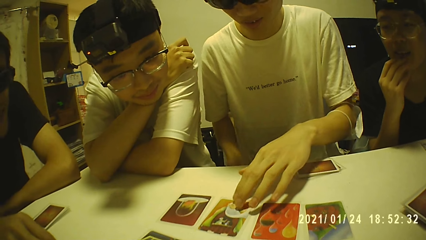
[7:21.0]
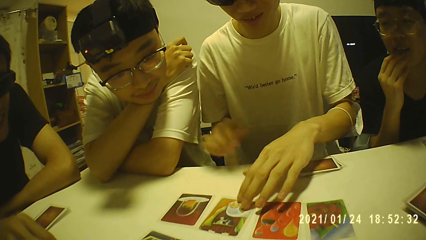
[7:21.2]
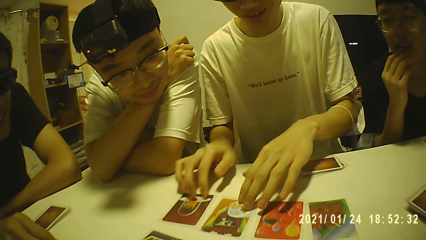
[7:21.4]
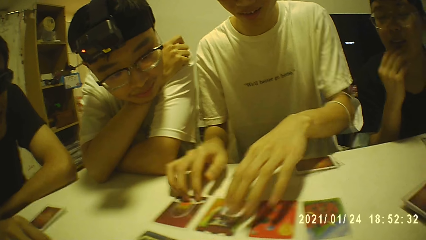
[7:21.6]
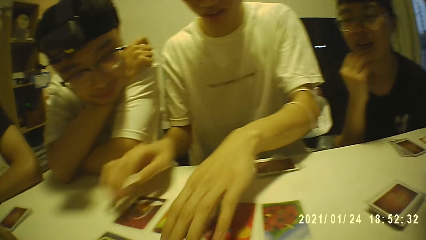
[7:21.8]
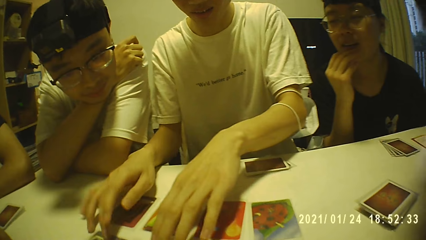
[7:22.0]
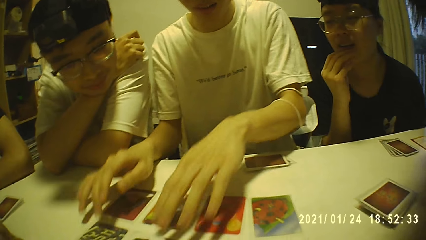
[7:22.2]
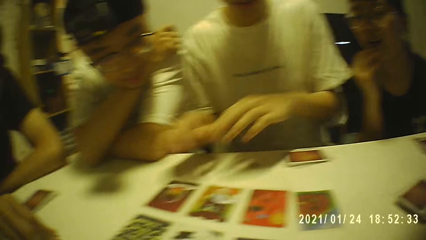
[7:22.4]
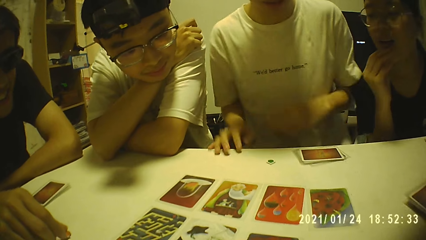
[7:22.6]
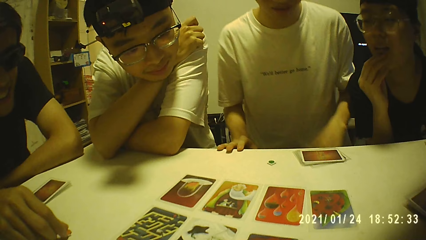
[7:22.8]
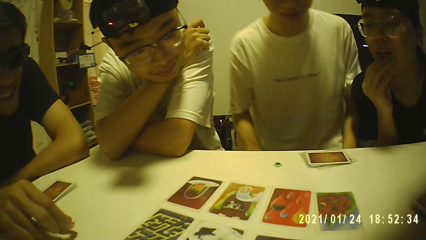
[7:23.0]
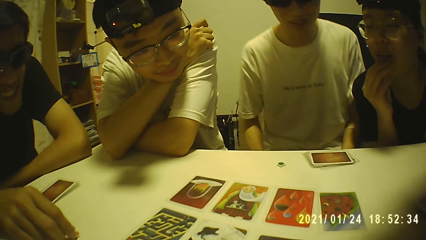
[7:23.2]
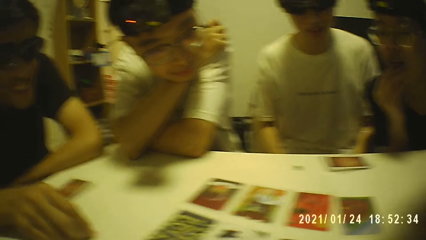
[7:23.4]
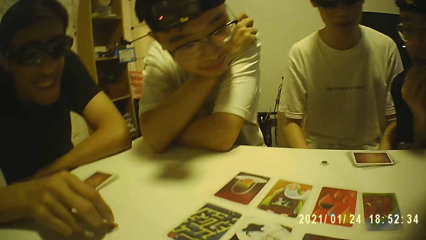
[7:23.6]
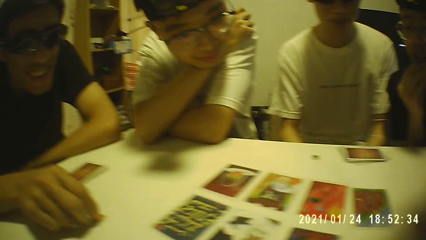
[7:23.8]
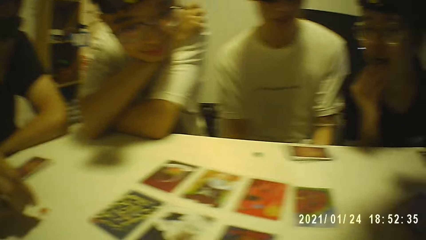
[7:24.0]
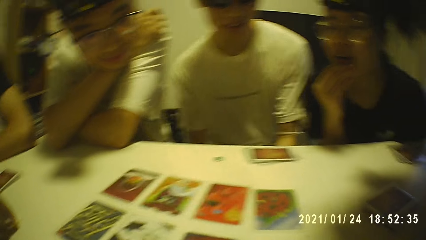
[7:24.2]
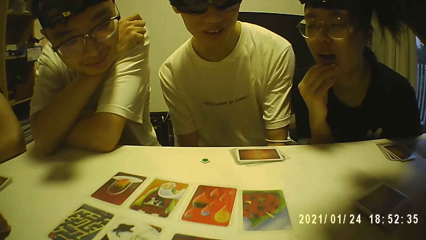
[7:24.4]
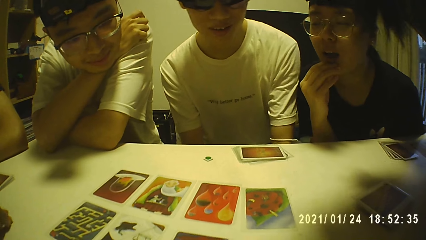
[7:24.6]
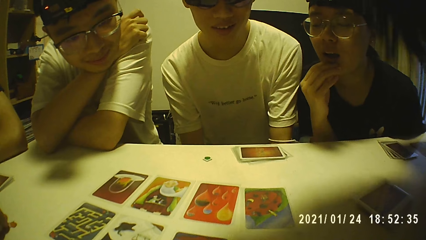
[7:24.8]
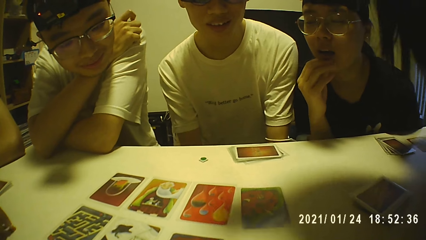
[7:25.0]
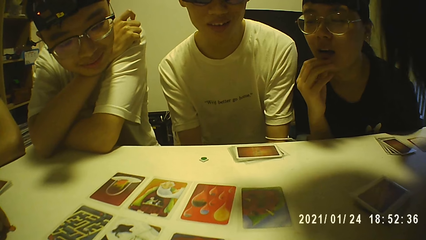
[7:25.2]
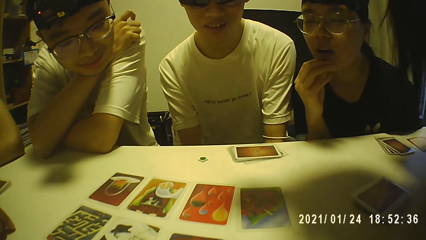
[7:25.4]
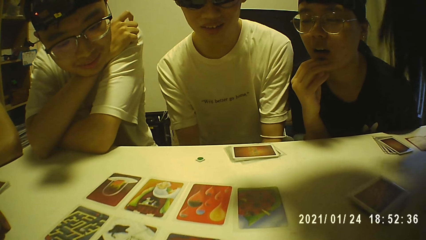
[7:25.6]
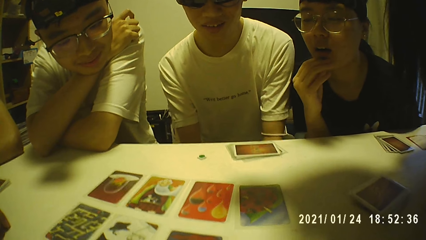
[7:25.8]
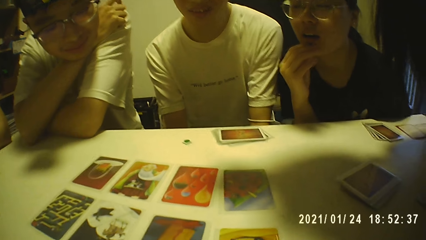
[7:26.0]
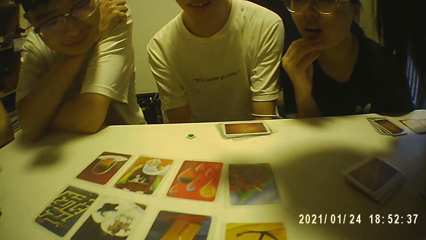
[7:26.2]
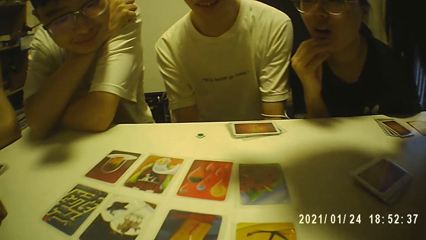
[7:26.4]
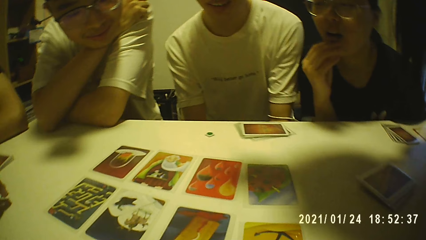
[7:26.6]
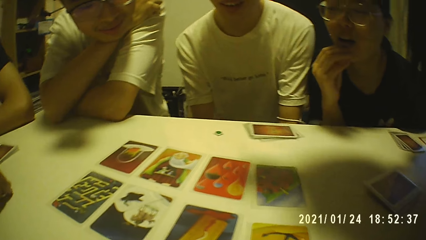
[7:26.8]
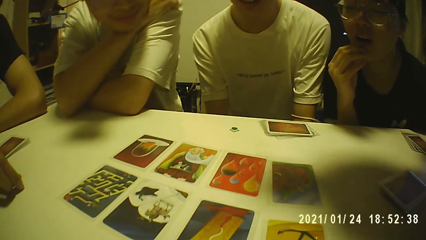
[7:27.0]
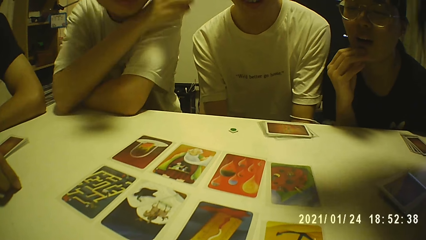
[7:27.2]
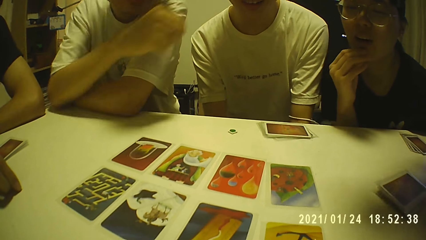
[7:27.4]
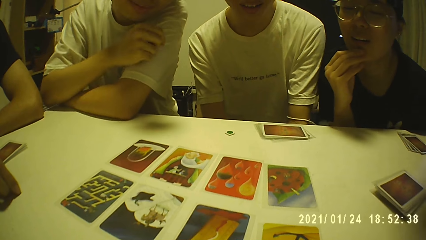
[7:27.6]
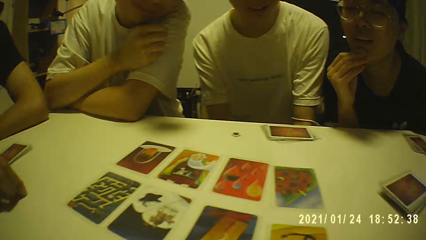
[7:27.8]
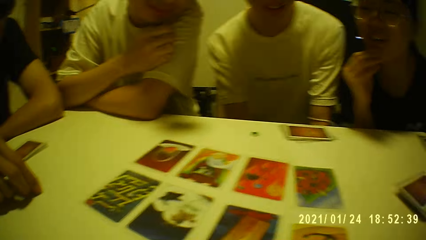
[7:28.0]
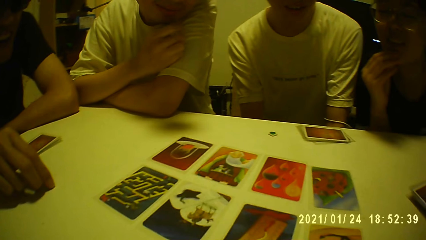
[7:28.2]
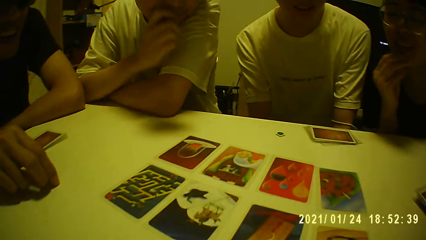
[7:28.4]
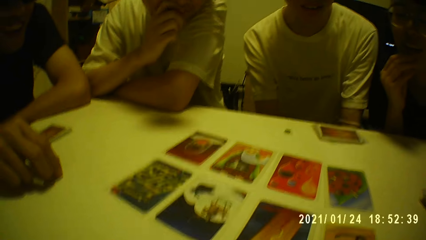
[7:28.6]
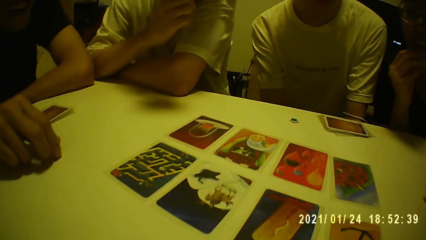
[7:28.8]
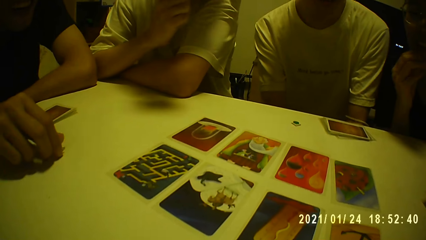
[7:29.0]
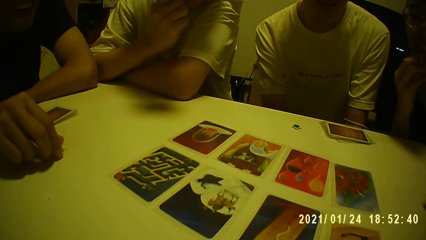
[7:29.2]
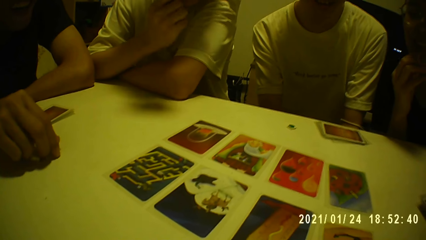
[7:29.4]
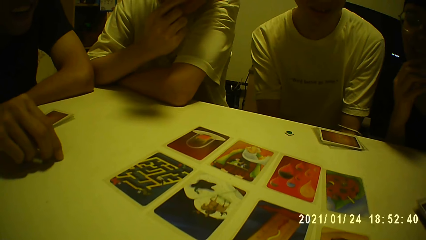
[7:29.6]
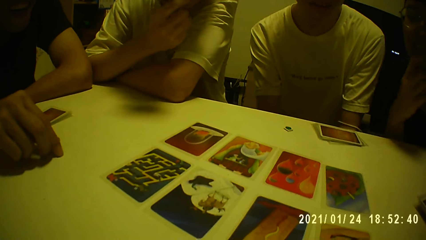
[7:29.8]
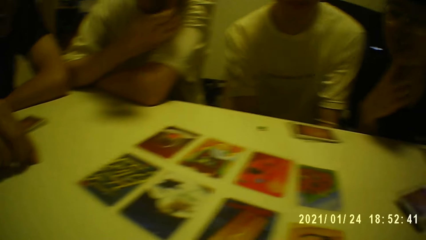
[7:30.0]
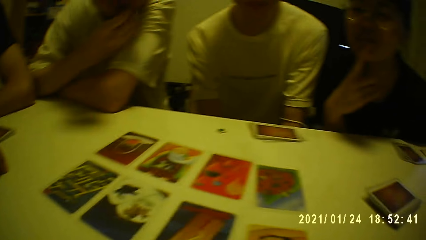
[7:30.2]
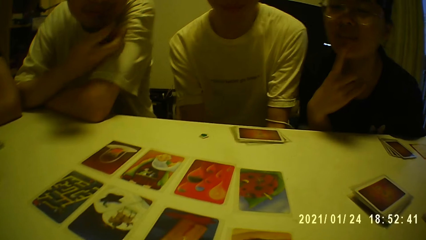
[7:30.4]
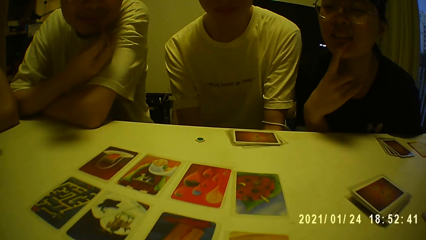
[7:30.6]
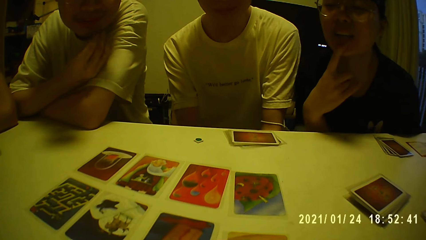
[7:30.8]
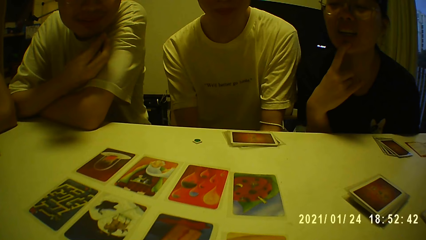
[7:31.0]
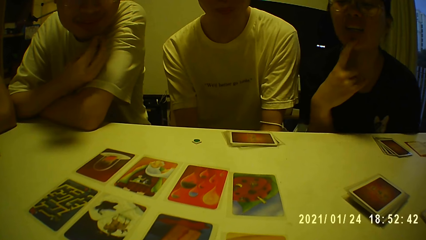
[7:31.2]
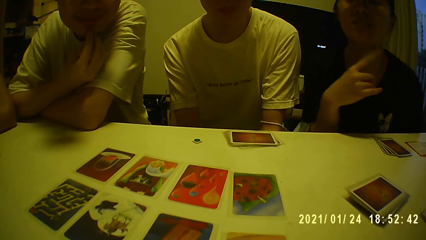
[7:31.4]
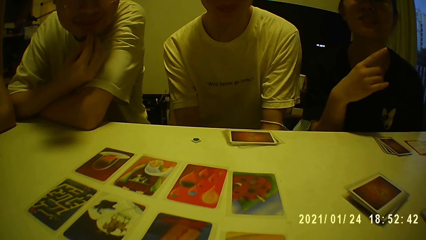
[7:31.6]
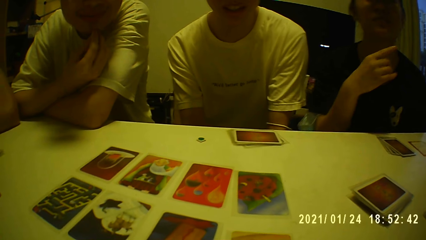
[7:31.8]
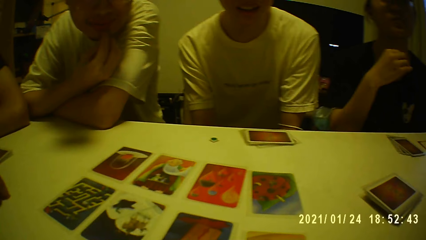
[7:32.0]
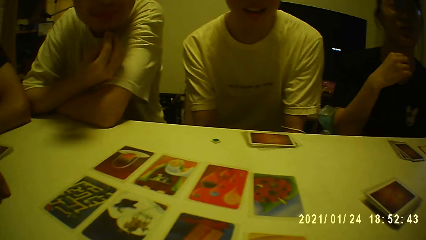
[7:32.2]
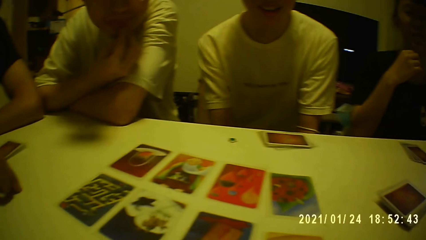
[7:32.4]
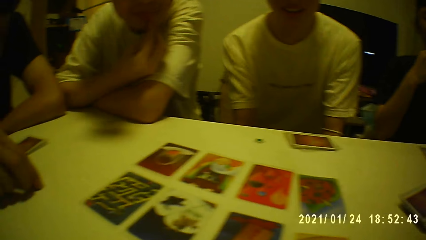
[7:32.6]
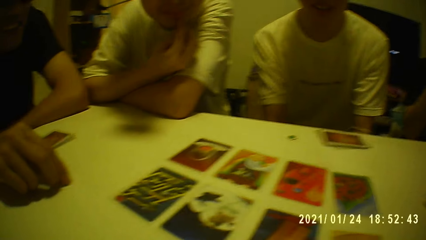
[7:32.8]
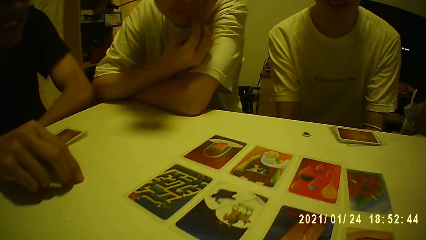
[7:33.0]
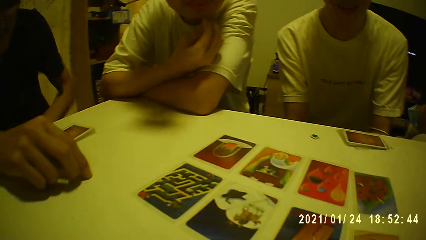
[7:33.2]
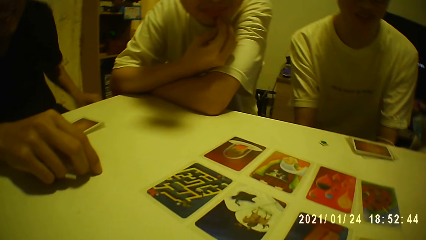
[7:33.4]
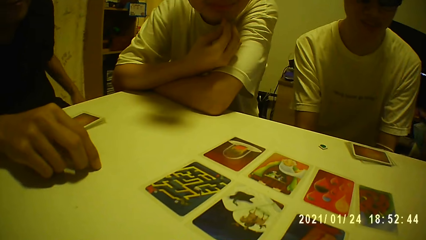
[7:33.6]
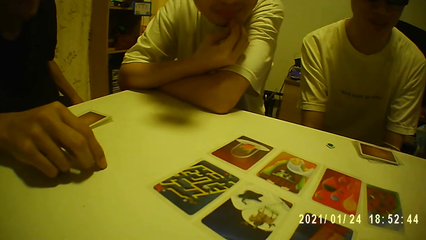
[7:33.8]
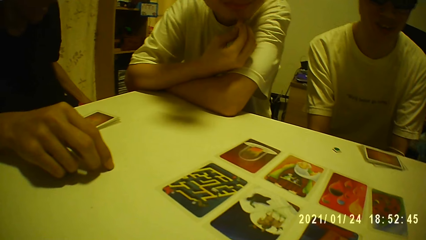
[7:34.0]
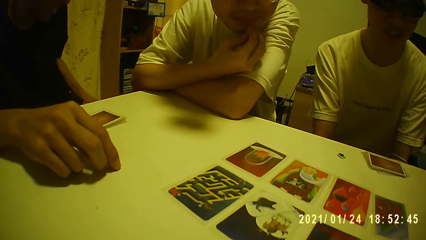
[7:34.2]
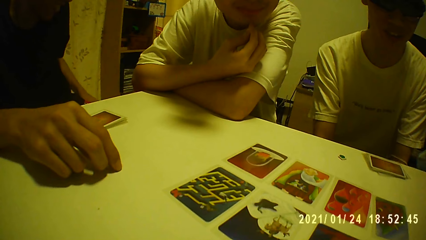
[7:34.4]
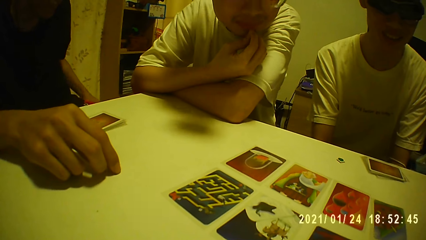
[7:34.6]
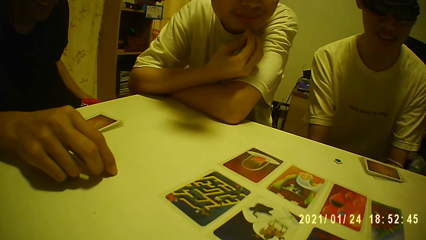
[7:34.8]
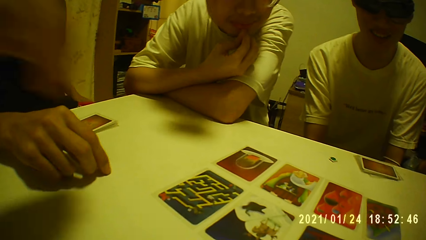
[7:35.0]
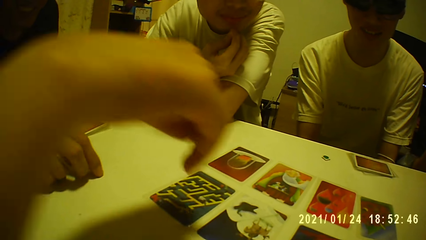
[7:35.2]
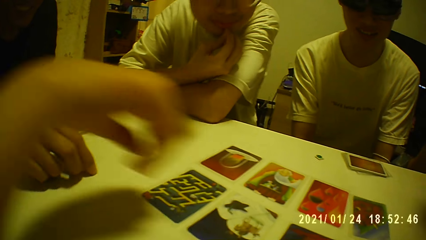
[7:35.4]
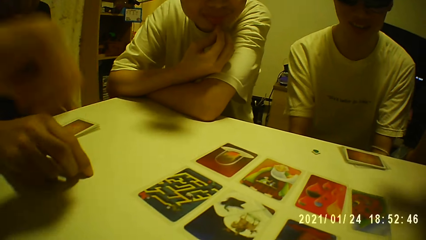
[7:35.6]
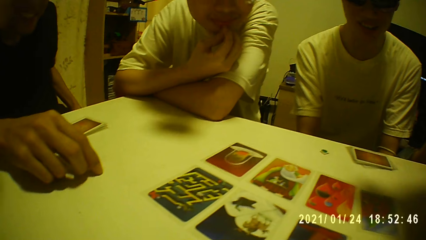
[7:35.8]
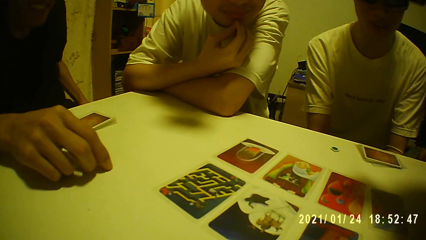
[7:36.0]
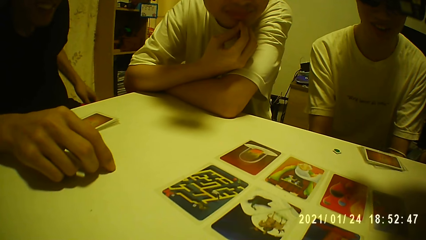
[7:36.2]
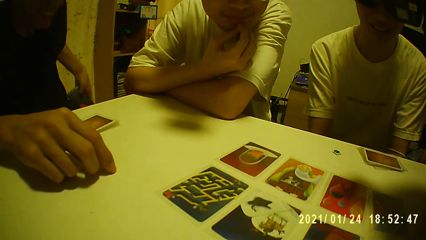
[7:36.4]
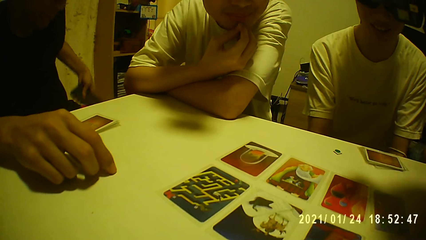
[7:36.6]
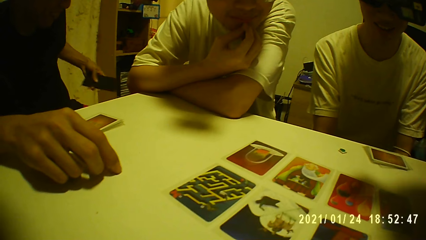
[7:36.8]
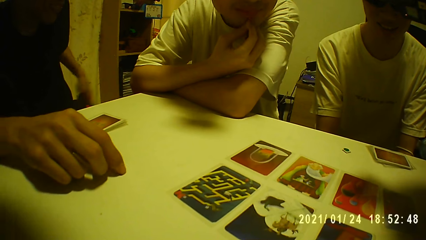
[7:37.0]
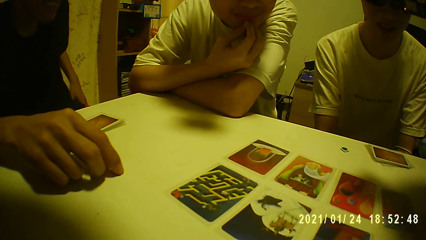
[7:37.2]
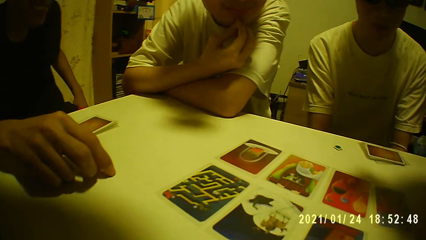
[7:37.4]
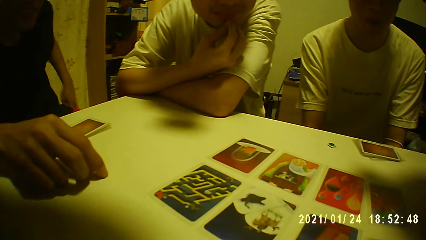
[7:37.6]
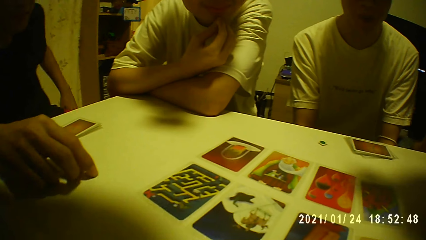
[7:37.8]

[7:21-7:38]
A man moves the cards on the table with his hands. A person touches his chin. Another person nods his head. Another person points at a card on the table.
